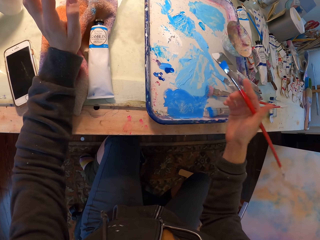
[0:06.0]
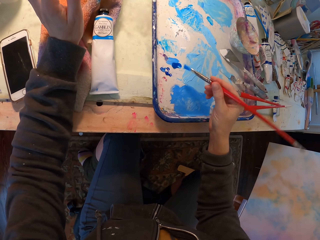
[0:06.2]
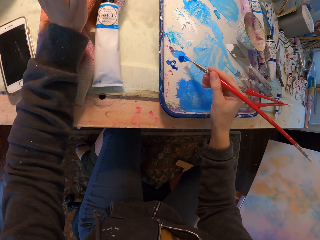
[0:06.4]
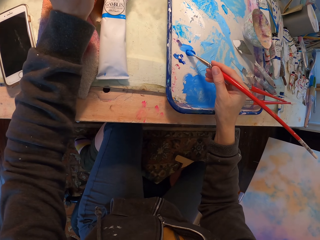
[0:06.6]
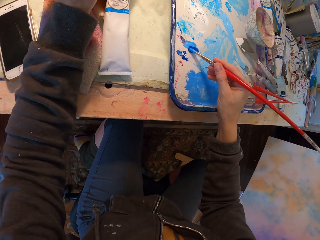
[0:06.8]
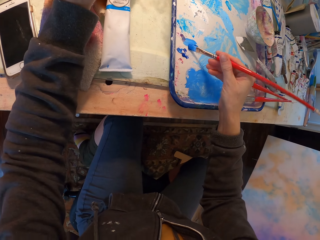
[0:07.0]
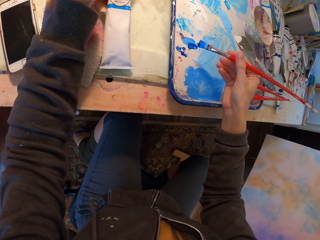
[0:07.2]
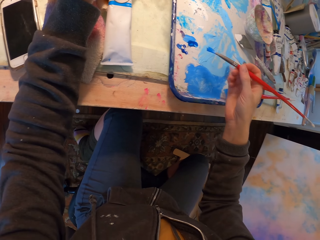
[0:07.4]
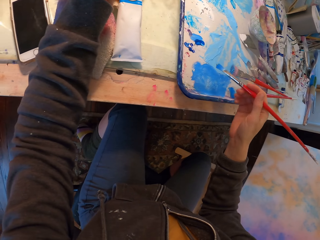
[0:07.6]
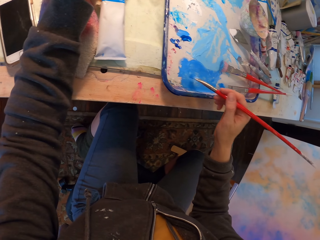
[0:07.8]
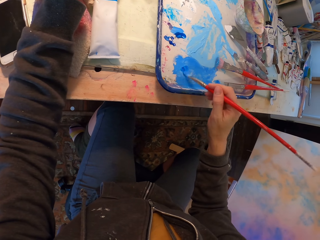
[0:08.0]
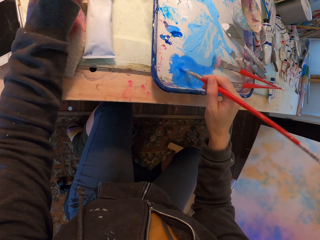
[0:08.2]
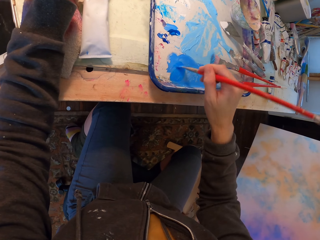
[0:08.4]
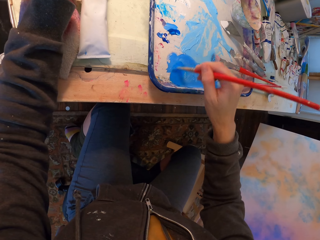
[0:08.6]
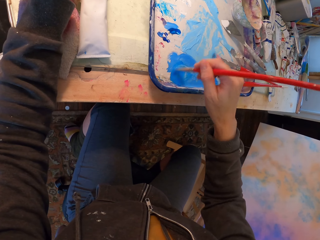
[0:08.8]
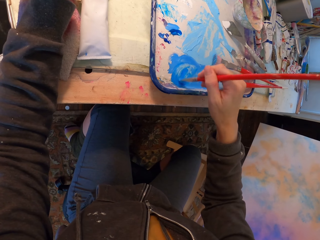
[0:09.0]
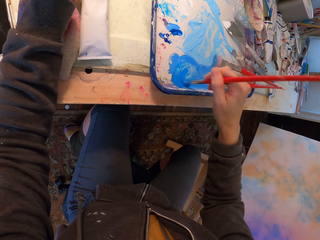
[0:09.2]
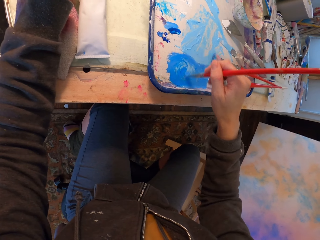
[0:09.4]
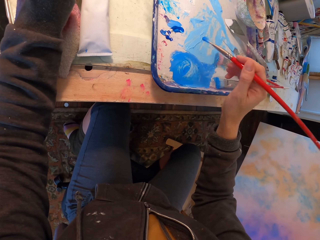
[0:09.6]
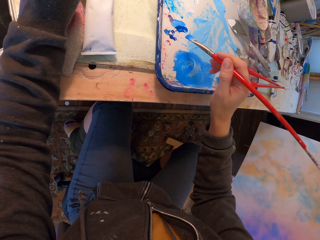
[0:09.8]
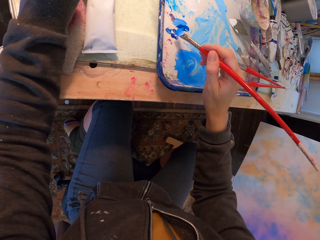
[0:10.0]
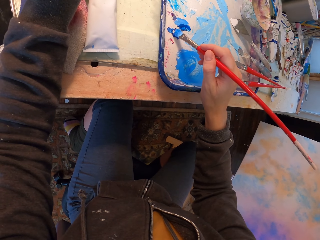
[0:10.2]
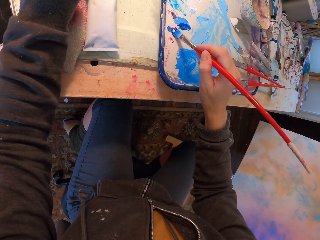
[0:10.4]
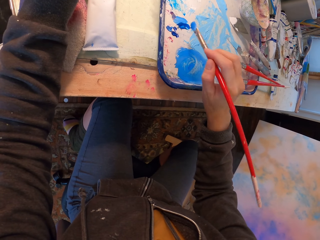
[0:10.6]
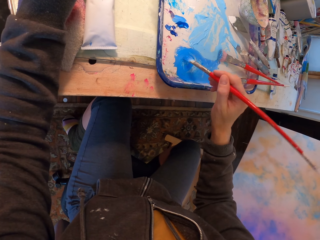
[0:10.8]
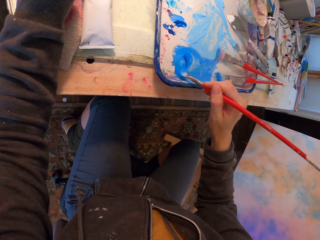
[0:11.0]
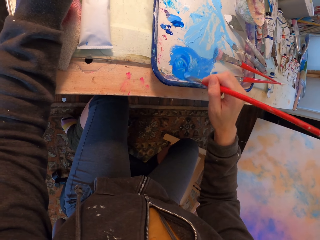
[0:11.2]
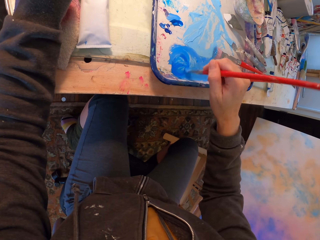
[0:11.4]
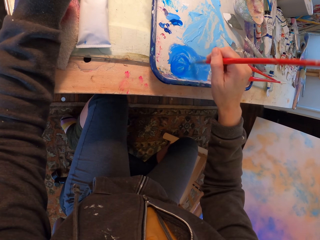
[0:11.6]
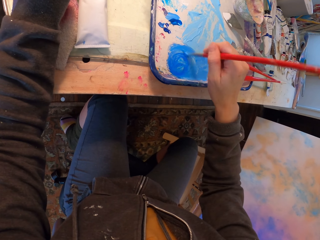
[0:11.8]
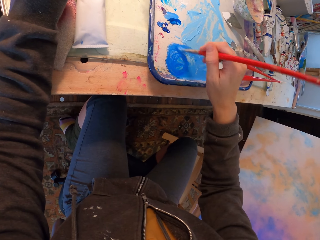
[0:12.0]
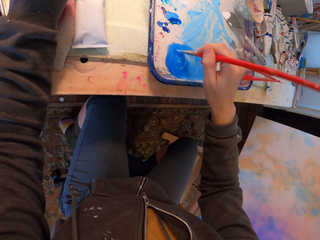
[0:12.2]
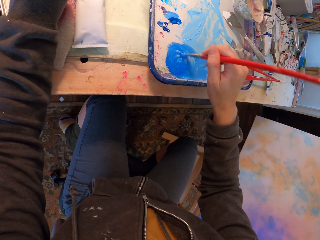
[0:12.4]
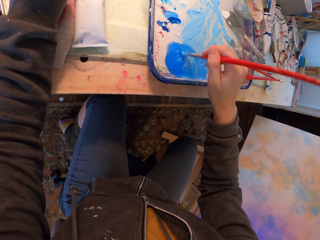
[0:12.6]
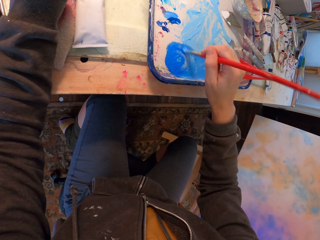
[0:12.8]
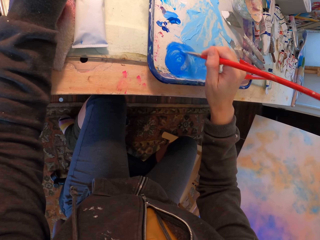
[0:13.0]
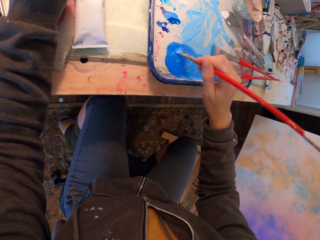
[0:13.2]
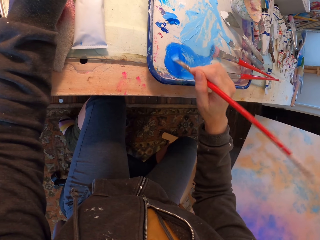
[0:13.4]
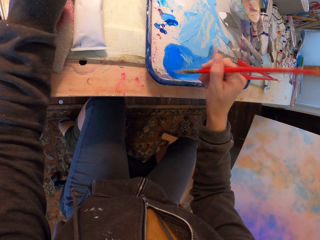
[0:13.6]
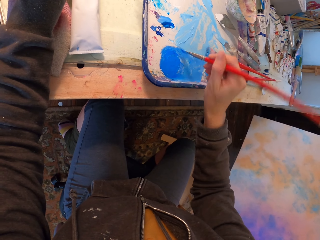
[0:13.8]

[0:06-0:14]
The camera wearer mixes paint with a brush. They paint the platter with the brush.

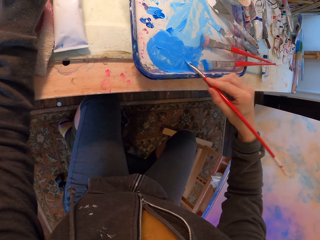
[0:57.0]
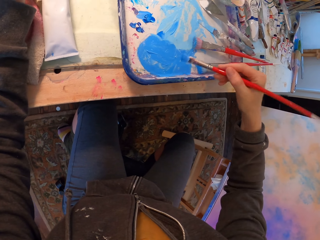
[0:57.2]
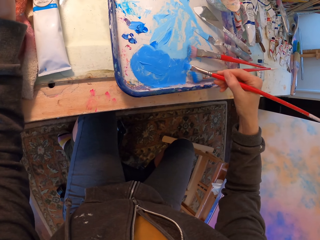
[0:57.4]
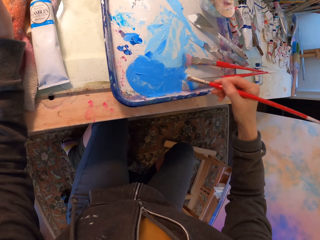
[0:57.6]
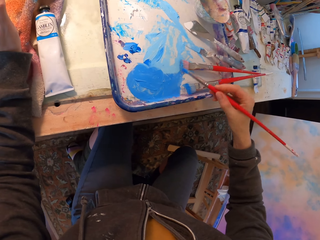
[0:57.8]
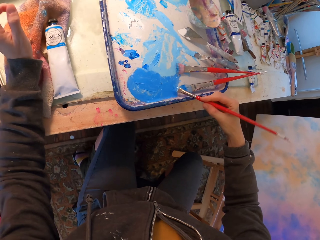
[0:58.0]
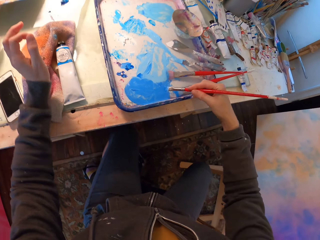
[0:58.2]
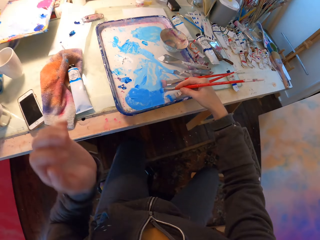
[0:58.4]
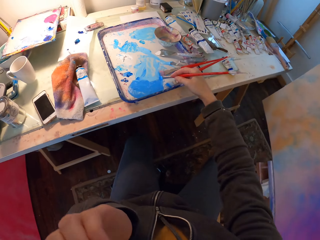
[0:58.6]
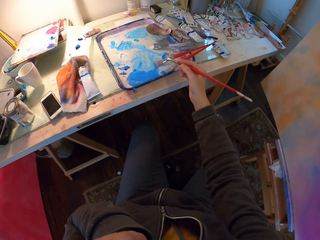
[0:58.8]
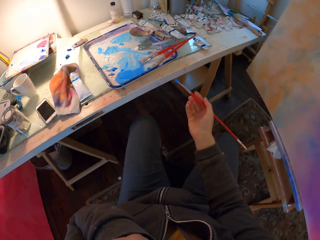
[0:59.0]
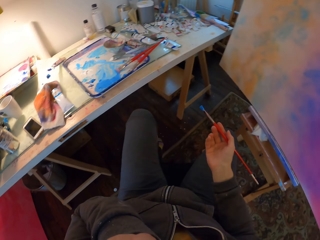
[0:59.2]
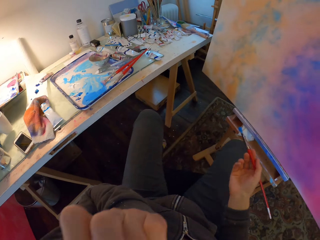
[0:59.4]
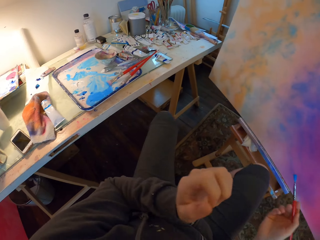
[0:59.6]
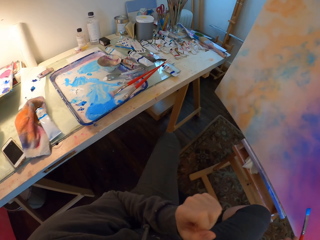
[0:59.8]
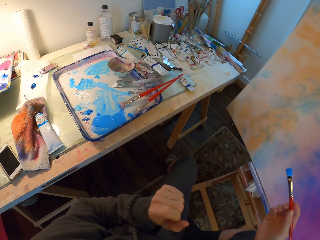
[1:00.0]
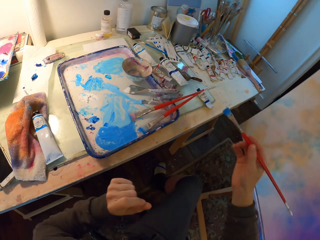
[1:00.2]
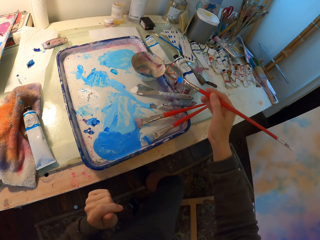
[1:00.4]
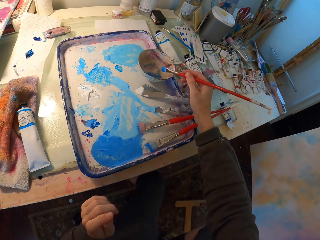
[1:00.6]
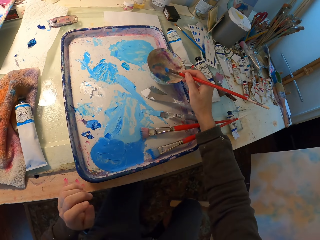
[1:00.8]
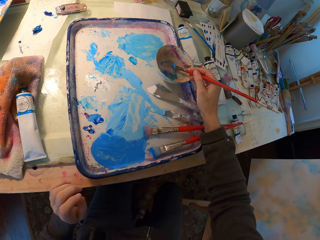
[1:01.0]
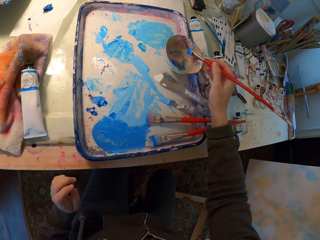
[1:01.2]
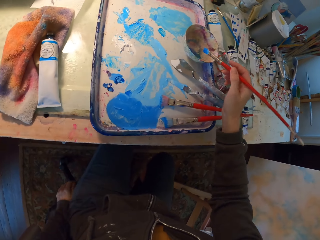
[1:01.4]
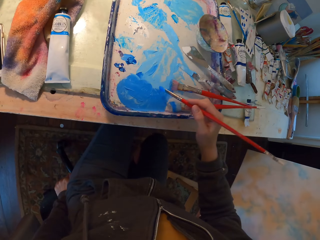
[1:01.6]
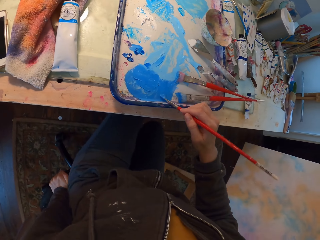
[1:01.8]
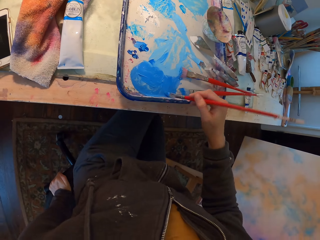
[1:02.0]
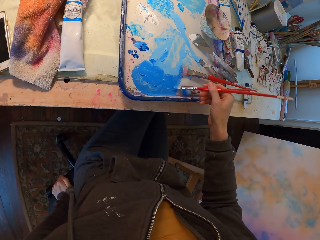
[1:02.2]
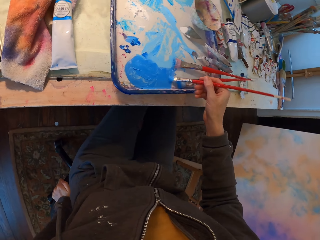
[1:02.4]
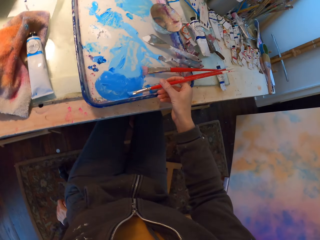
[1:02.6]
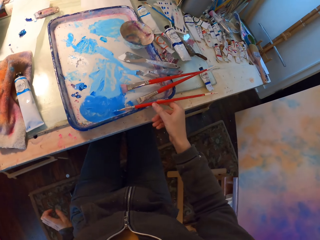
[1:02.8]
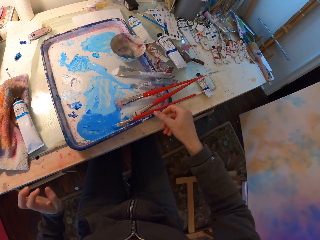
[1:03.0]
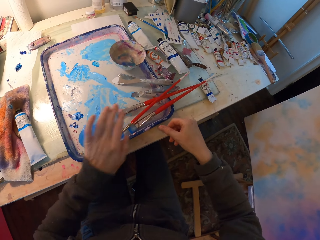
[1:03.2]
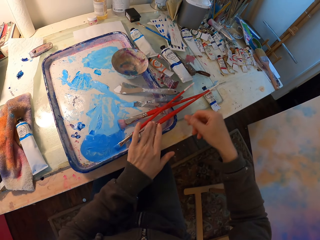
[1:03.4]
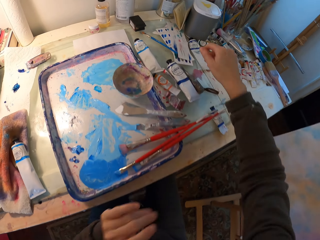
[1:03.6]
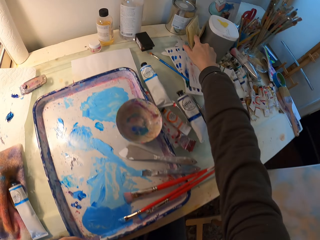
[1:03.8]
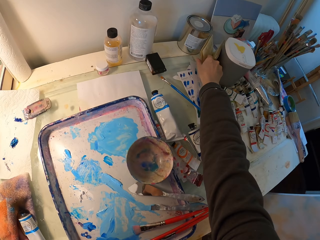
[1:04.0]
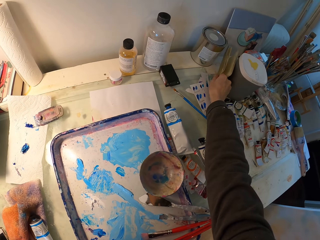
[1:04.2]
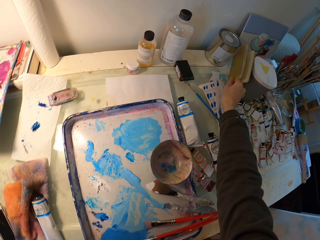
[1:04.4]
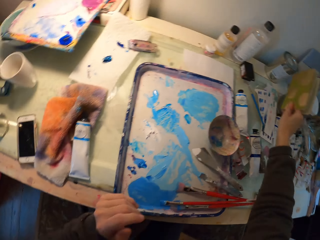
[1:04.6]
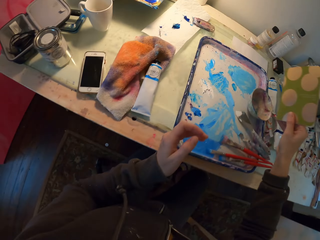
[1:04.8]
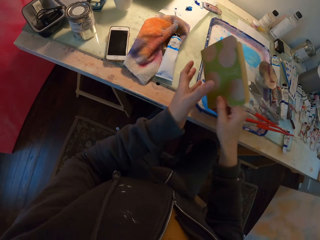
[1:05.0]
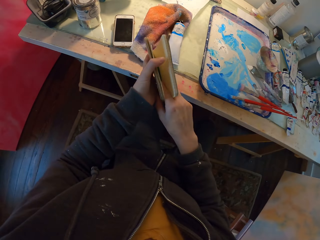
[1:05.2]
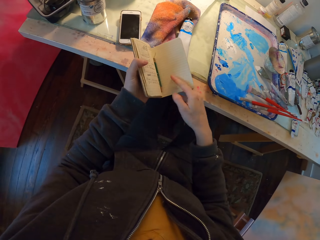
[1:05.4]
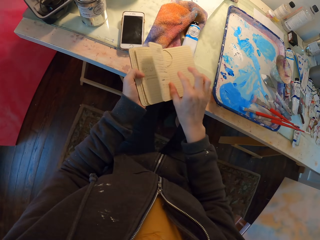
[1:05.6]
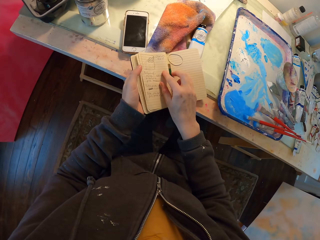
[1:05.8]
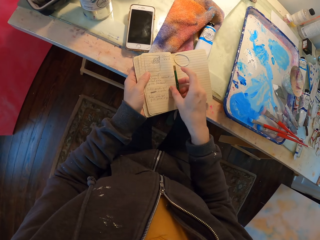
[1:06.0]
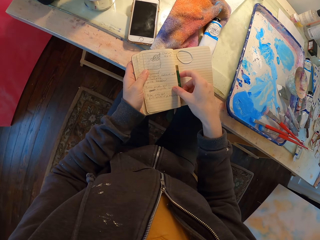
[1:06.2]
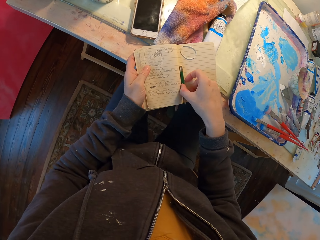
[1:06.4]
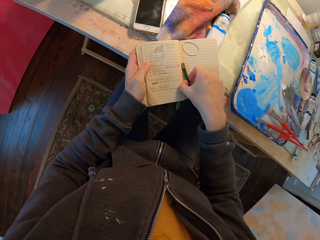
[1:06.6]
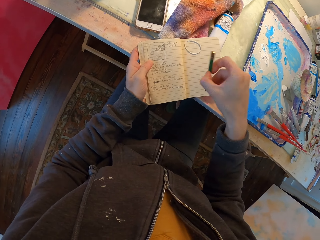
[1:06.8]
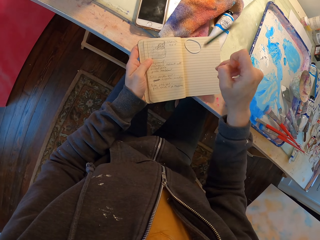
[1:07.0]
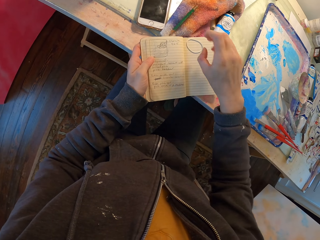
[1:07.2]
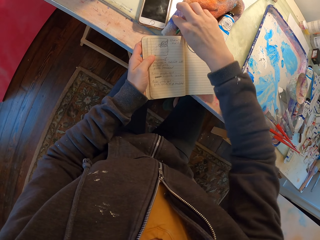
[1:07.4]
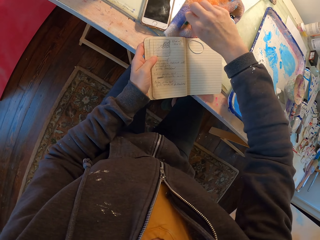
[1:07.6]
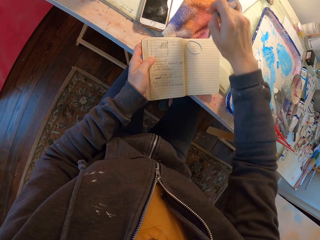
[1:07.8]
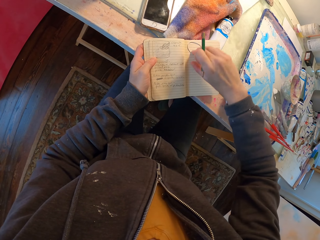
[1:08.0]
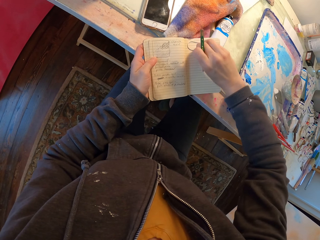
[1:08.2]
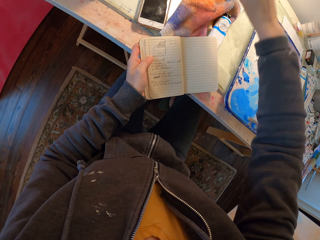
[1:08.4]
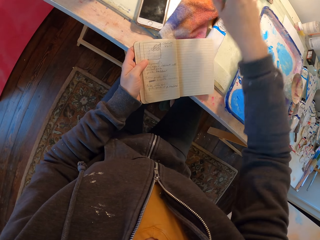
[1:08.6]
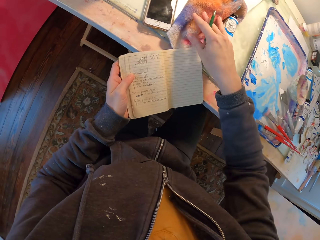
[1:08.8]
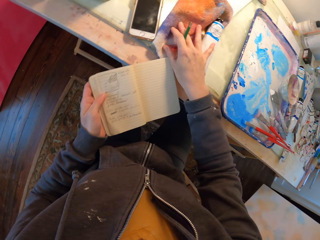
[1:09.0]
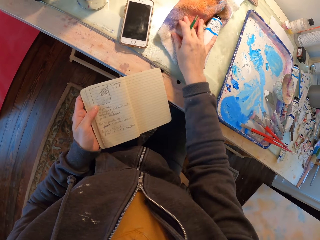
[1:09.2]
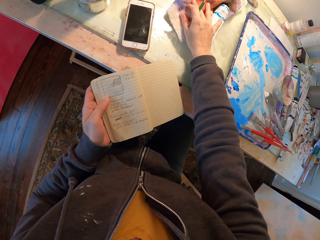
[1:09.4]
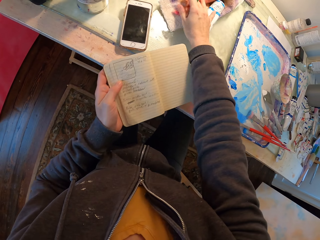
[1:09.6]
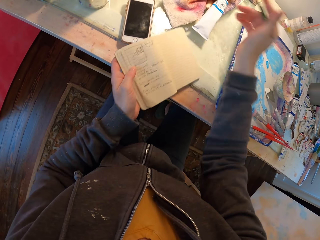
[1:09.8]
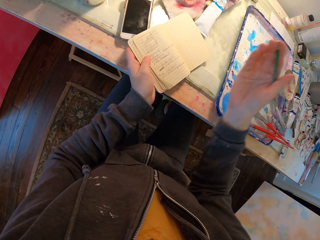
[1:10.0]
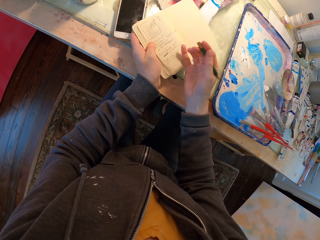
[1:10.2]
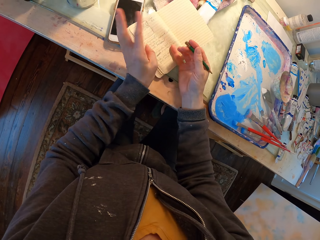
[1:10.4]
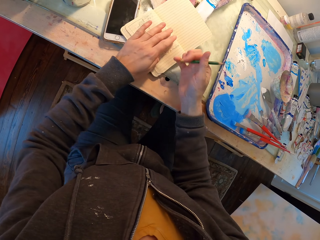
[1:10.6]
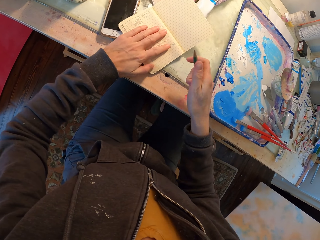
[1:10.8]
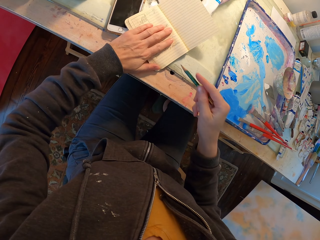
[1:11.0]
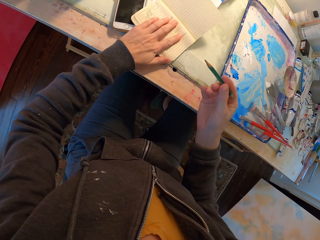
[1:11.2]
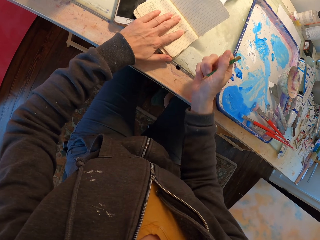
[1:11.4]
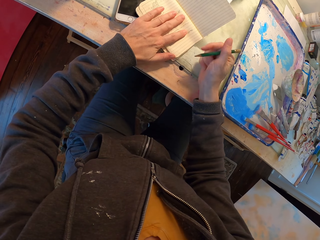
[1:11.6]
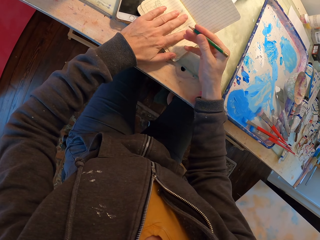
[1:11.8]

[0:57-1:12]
The camera wearer scratches their face. They mix paint with a brush, paint the bowl, and drop the paint brush. They take the book from the table. They open the book. They push a towel. They open the book again.
